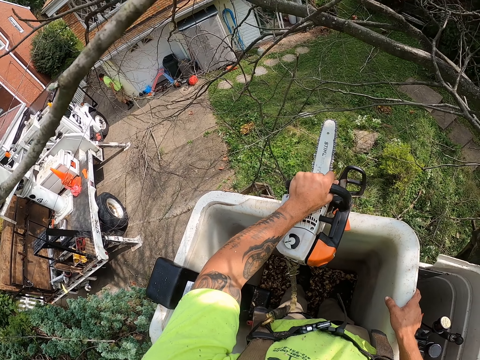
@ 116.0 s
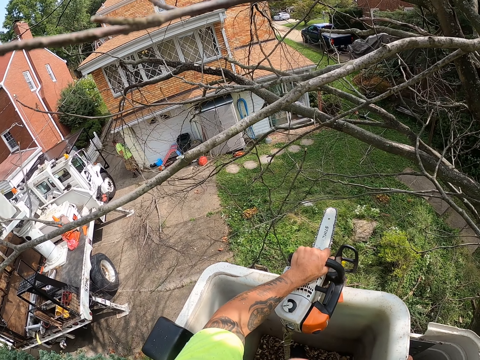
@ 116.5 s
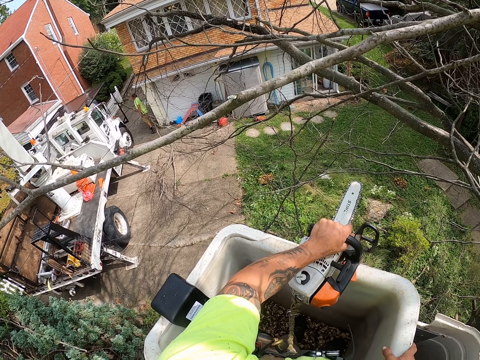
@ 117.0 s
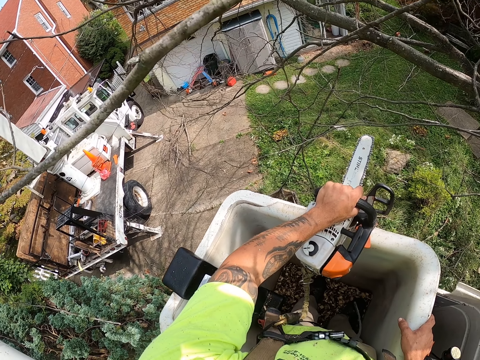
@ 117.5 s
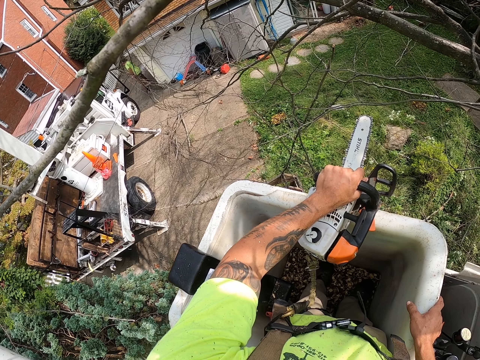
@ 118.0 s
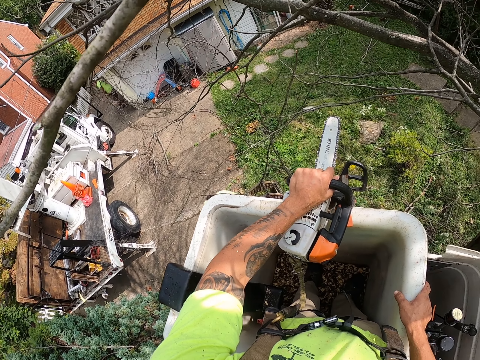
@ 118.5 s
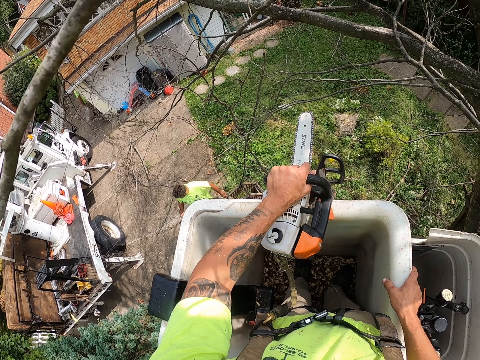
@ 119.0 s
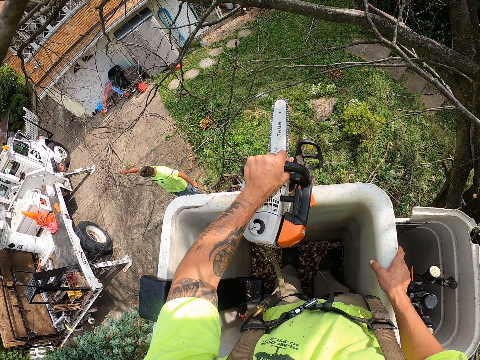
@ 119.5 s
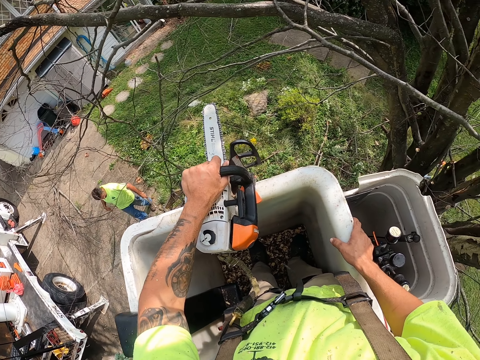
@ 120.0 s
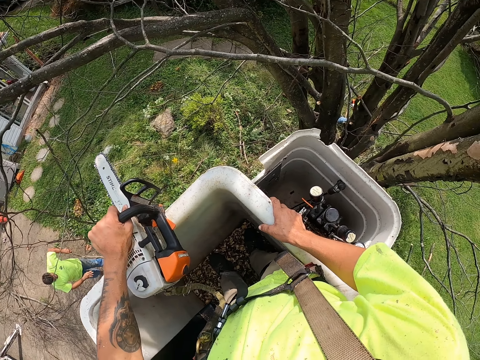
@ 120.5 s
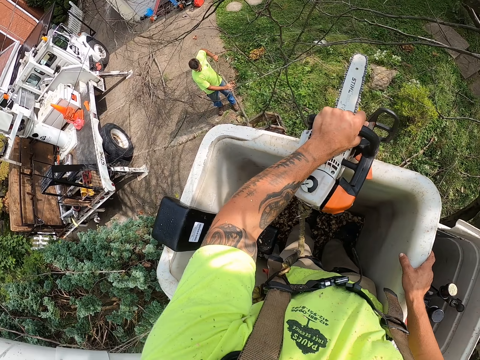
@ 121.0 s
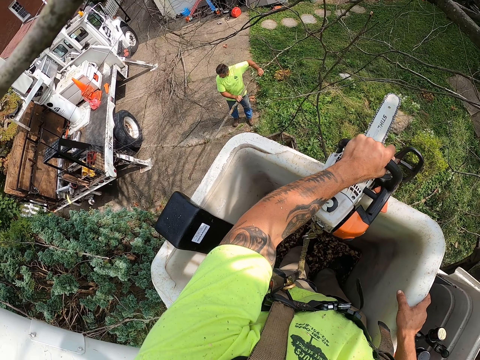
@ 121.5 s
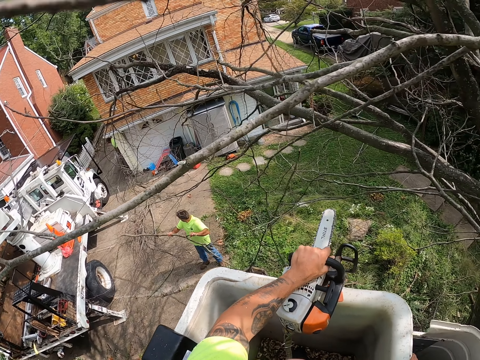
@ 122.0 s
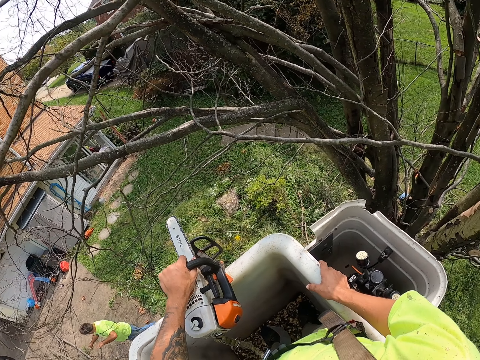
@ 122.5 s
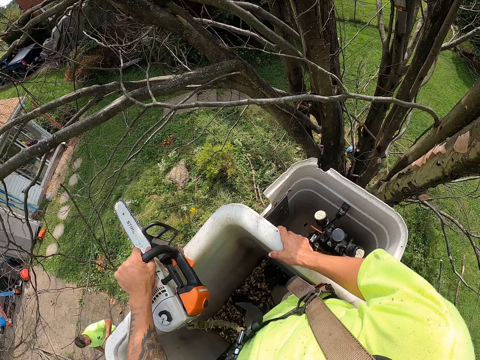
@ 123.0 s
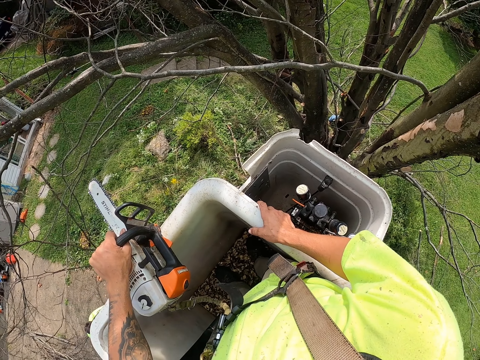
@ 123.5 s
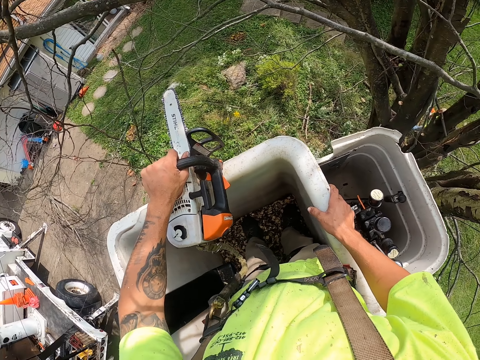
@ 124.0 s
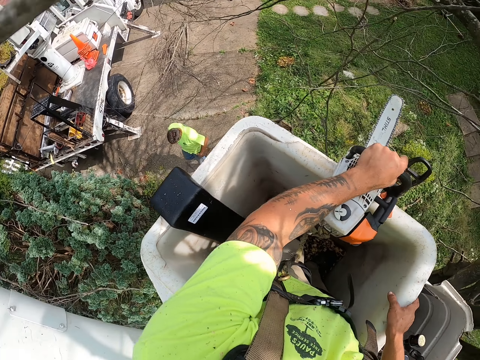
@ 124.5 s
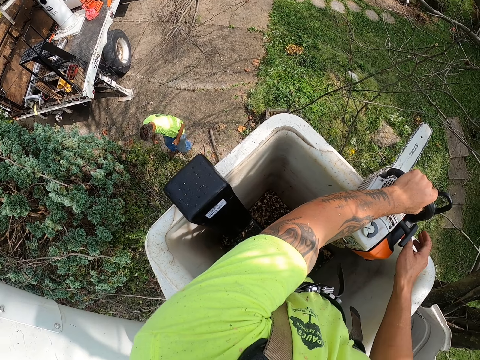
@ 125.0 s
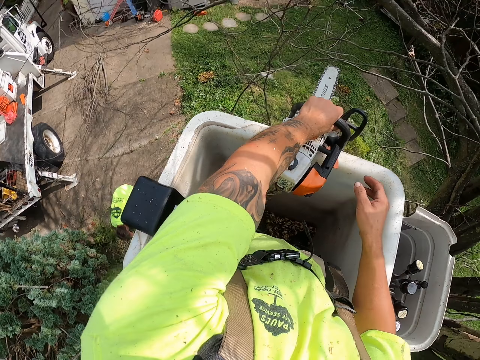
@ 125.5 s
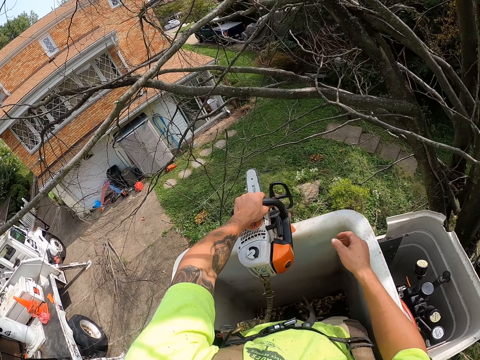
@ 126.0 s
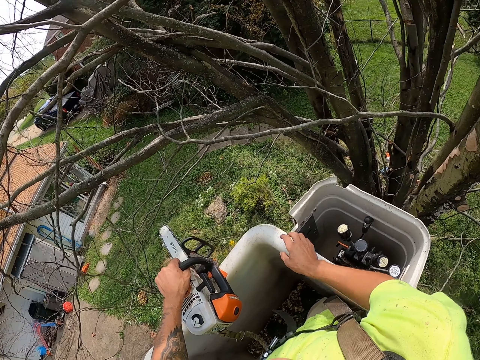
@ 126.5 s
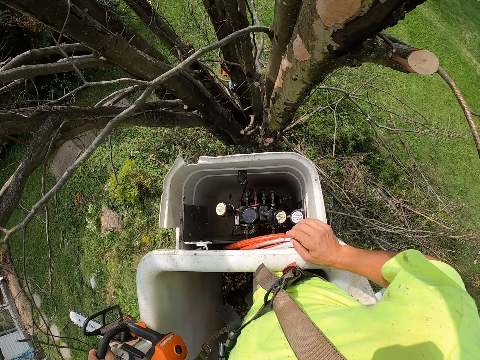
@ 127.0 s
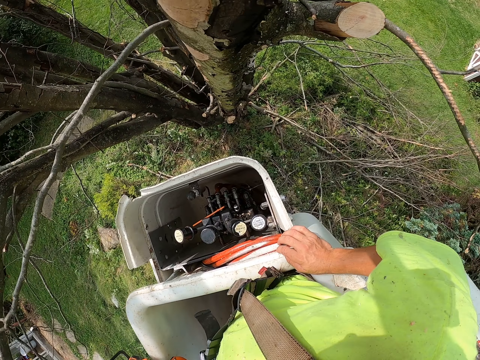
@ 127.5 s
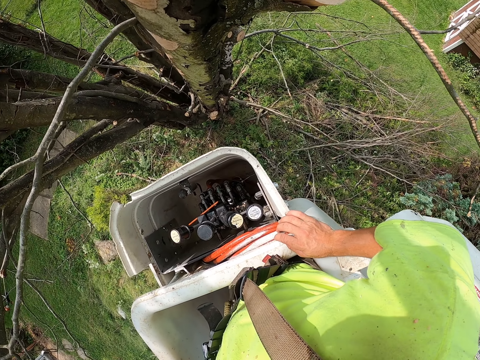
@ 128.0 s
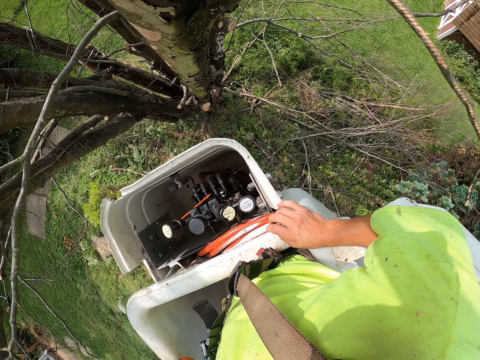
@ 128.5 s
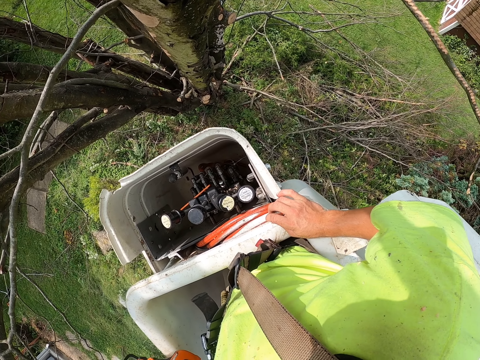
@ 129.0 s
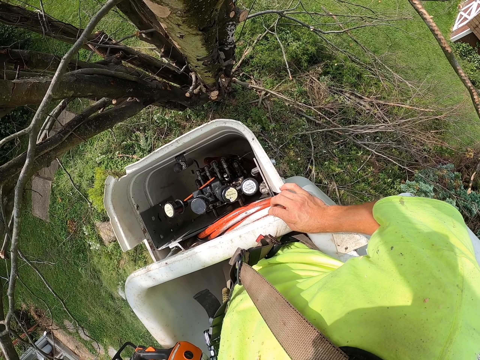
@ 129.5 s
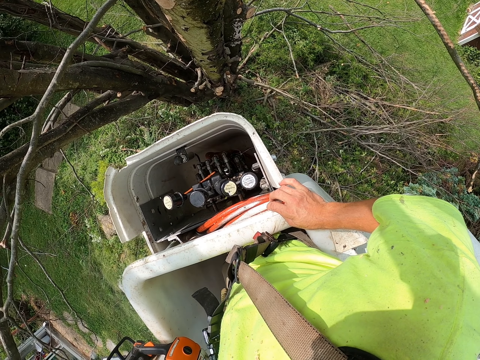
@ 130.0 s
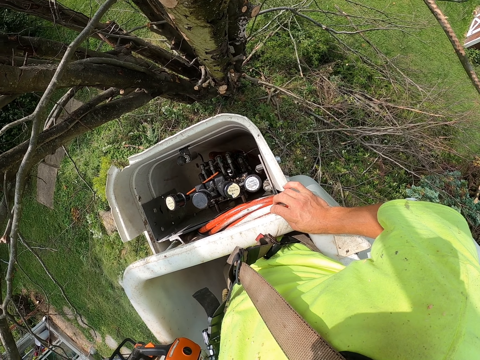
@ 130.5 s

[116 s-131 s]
The man throws the branch on the ground with his right hand, places his right hand on the branch in his left hand, pulls the branch on the ground with both hands, and throws the branch on the ground with both hands. The camera wearer places his right hand on the lift crane.

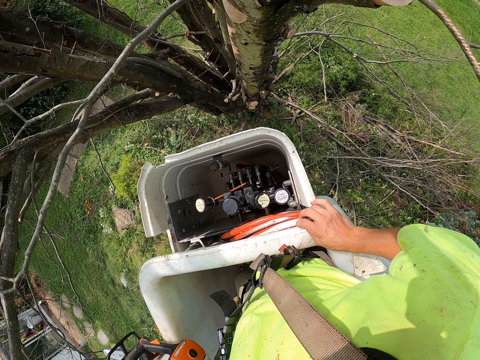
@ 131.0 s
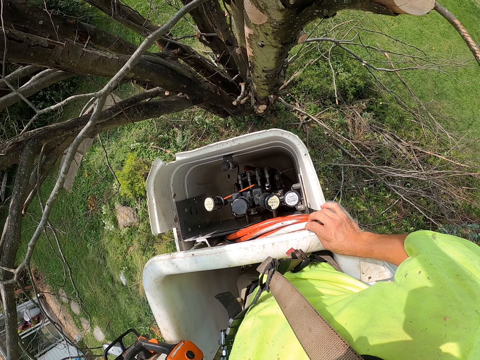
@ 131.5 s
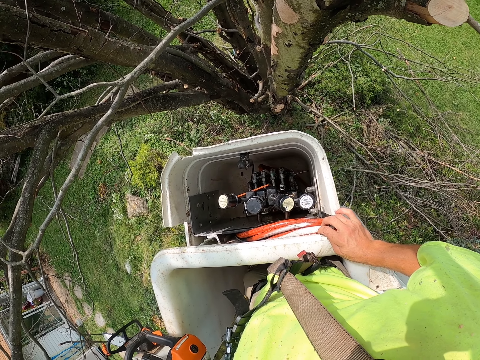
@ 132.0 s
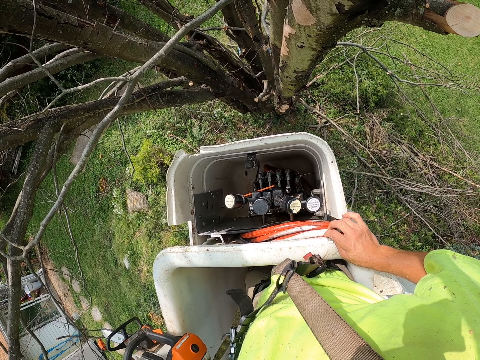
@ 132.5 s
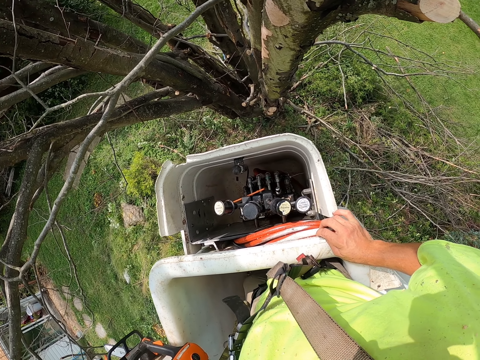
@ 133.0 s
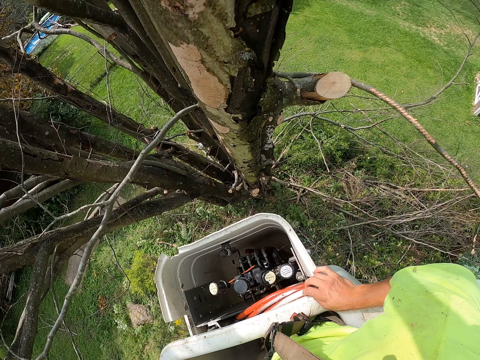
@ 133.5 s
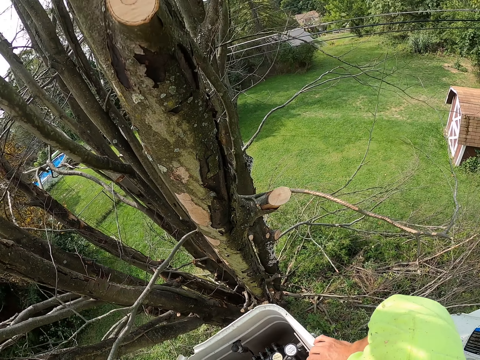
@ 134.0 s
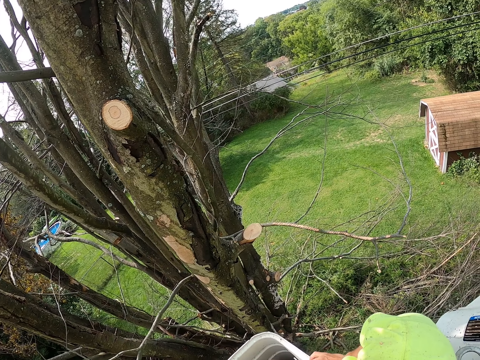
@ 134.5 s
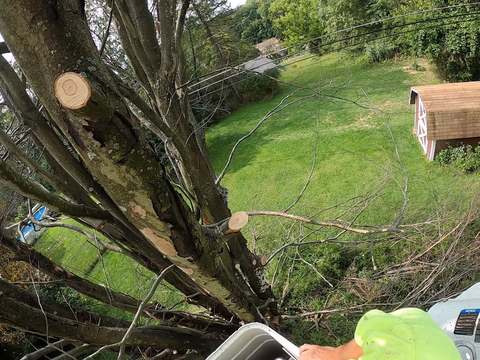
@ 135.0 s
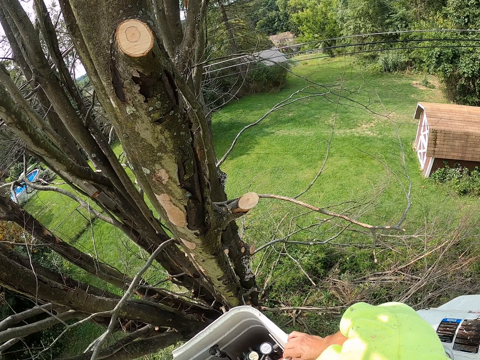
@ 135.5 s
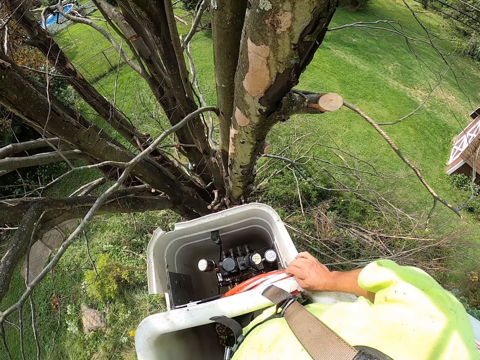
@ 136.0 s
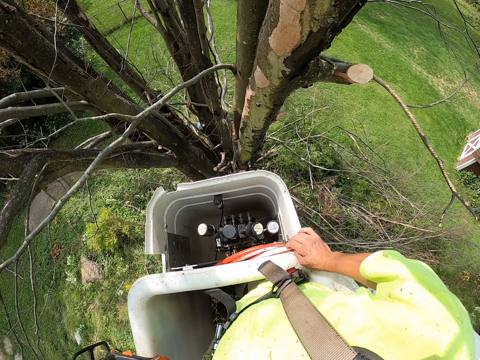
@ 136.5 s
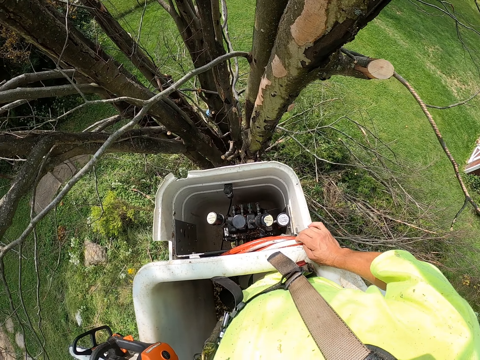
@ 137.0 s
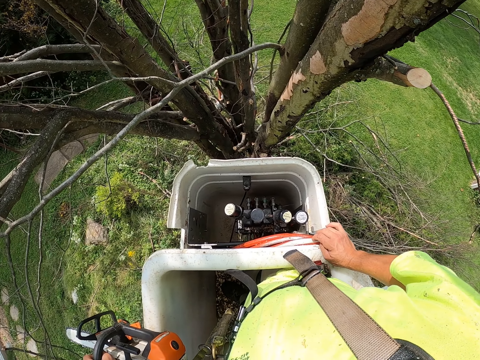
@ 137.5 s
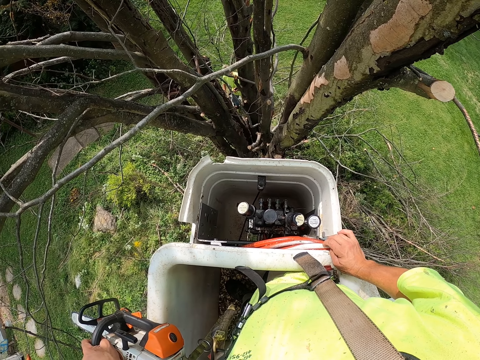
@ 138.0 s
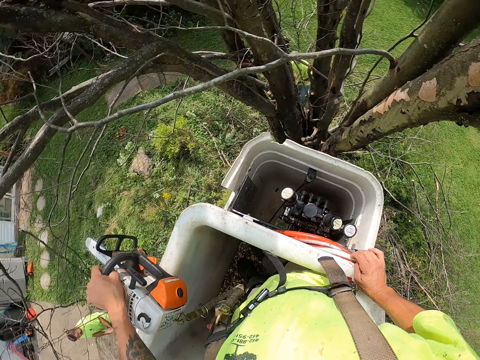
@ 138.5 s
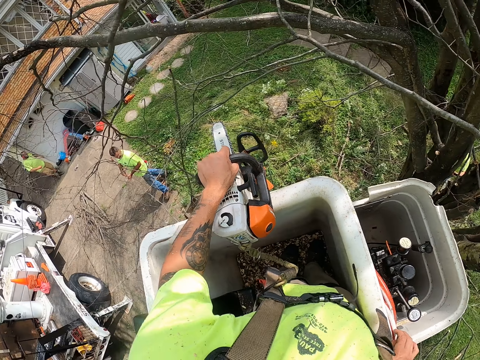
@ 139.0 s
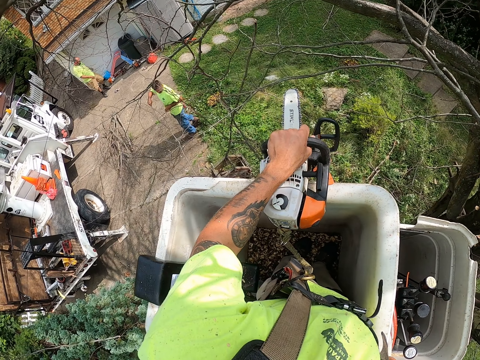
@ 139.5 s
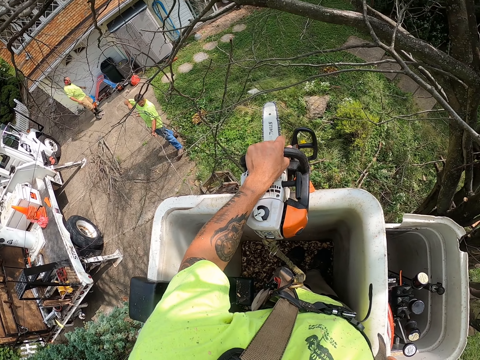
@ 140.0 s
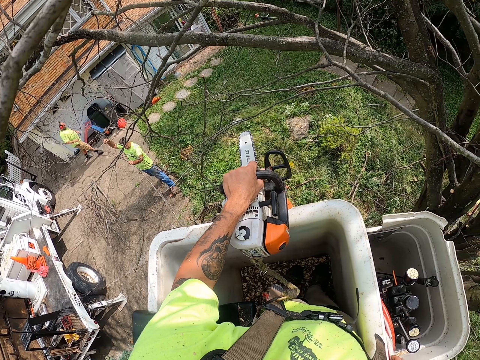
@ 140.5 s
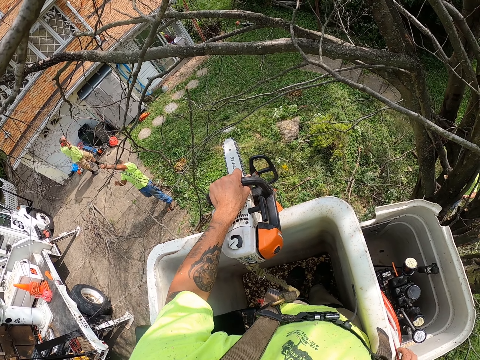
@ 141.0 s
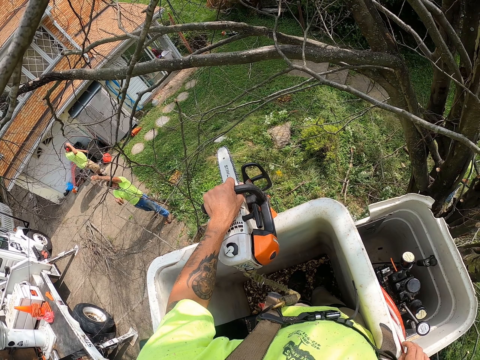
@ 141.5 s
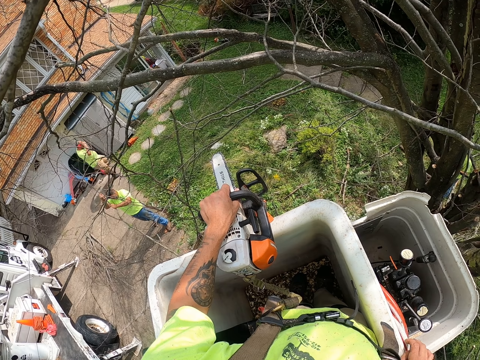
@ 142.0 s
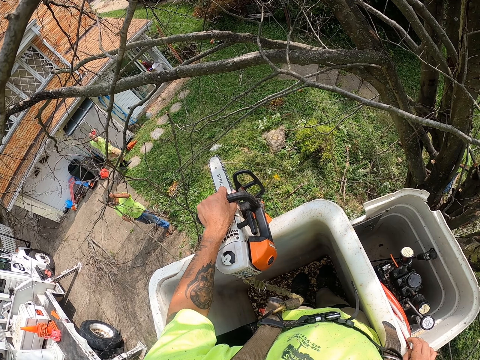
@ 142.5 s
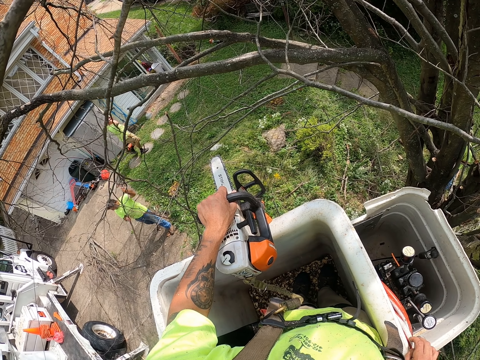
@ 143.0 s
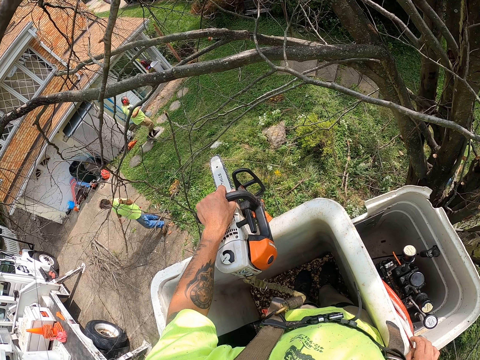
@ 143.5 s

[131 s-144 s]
The man pulls the branch on the ground with his right hand and pulls the branch on the ground with both hands.
